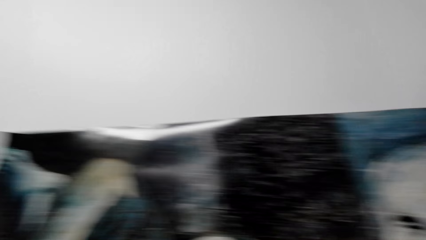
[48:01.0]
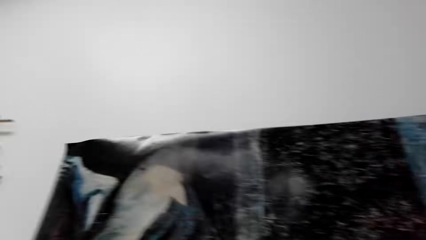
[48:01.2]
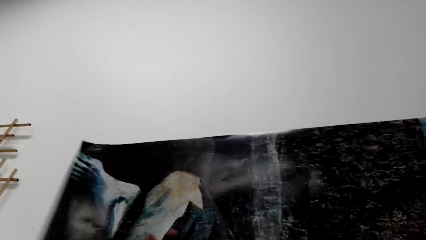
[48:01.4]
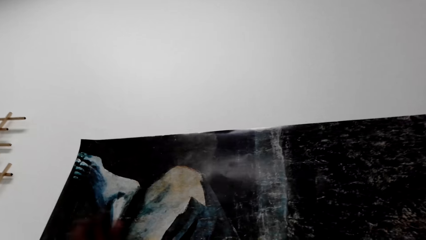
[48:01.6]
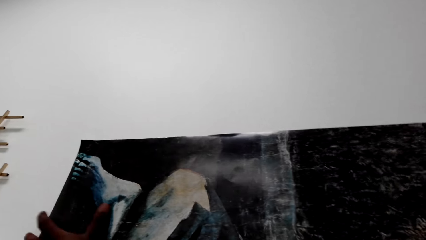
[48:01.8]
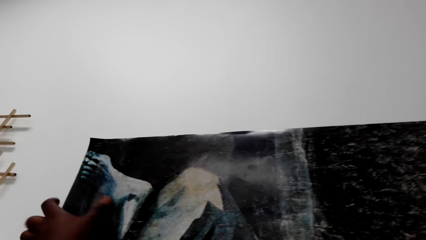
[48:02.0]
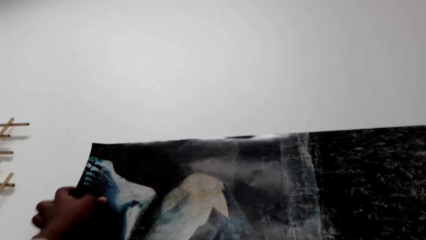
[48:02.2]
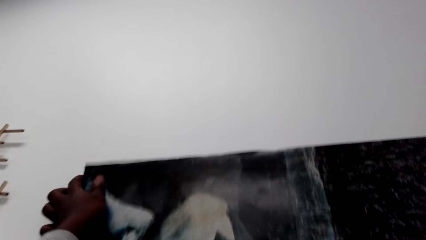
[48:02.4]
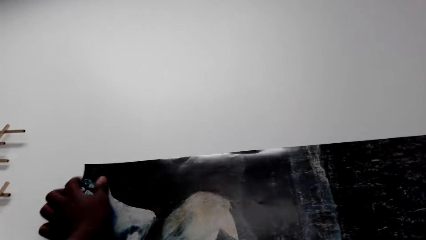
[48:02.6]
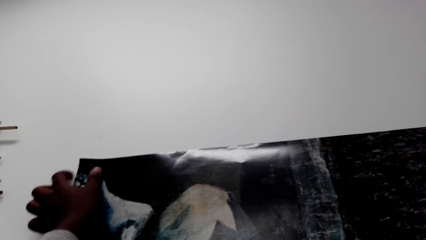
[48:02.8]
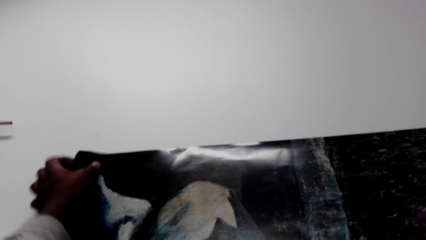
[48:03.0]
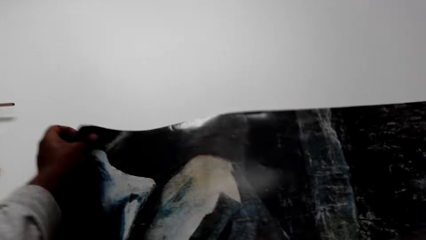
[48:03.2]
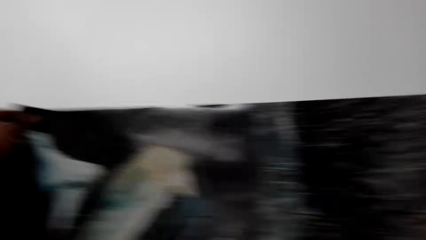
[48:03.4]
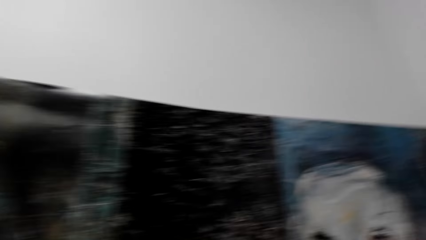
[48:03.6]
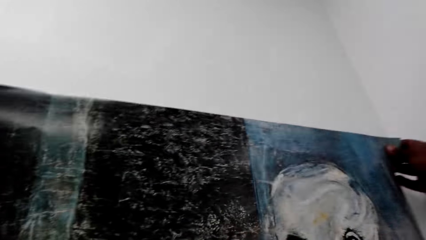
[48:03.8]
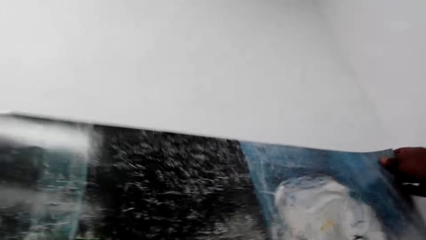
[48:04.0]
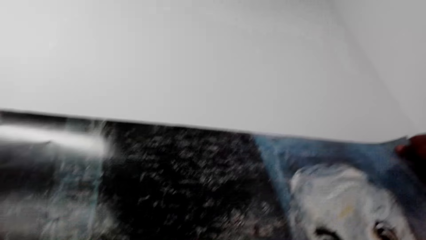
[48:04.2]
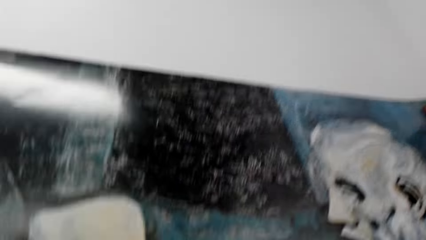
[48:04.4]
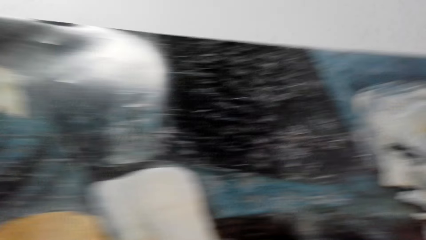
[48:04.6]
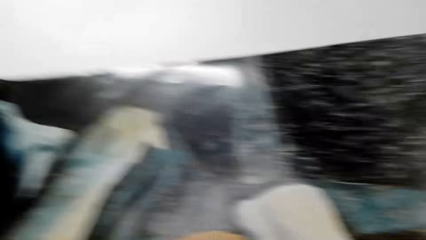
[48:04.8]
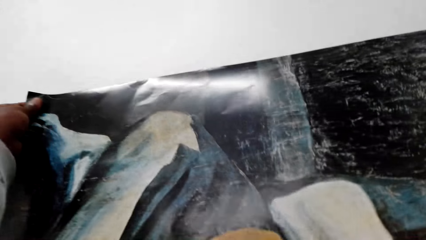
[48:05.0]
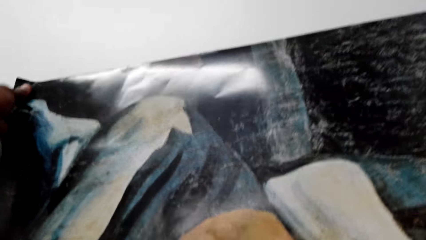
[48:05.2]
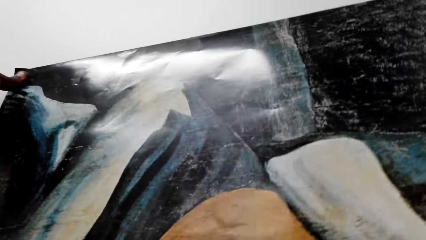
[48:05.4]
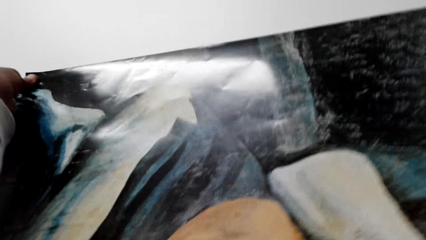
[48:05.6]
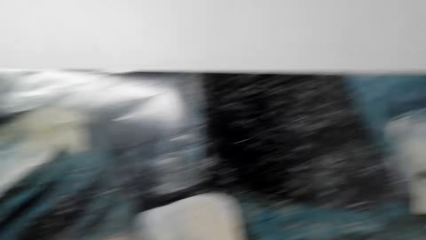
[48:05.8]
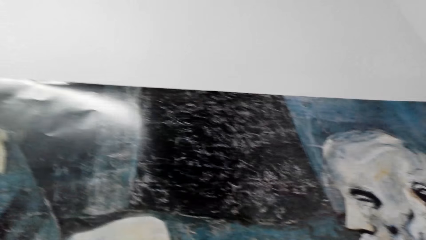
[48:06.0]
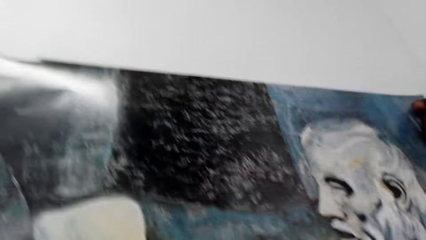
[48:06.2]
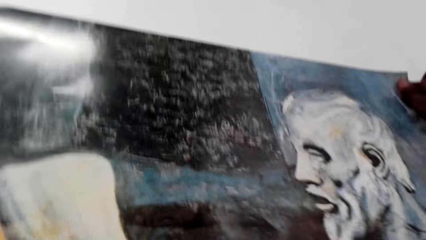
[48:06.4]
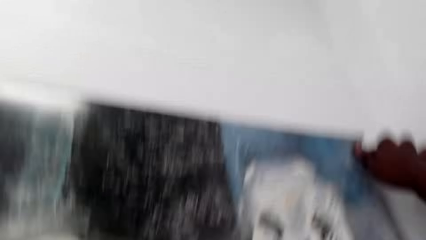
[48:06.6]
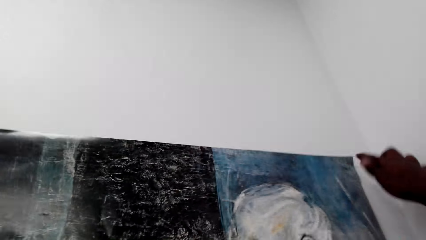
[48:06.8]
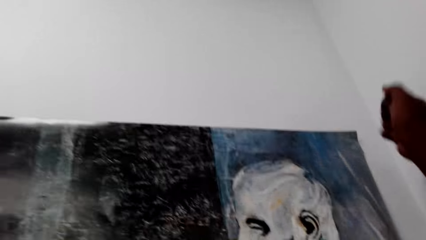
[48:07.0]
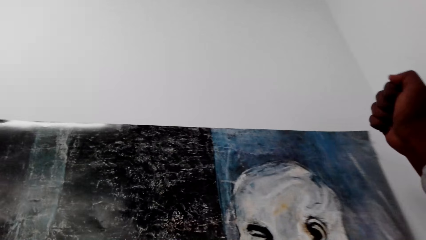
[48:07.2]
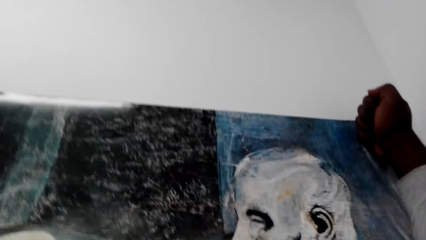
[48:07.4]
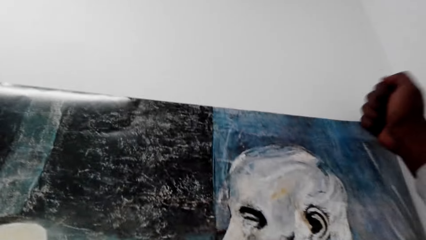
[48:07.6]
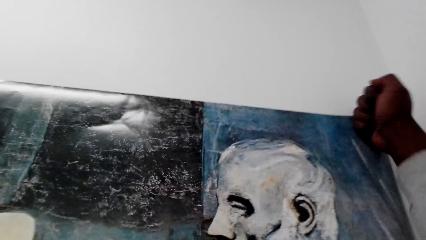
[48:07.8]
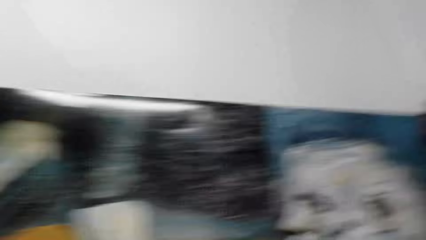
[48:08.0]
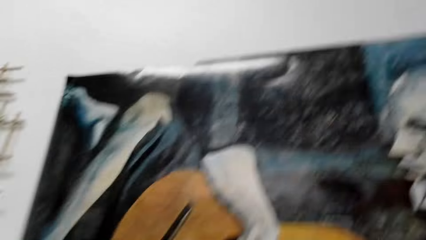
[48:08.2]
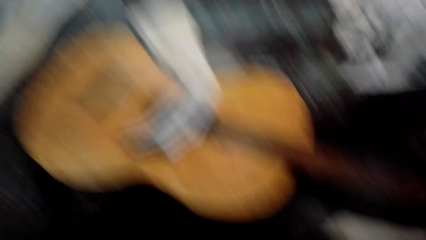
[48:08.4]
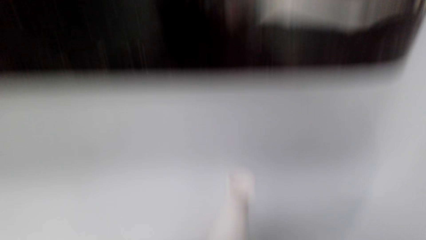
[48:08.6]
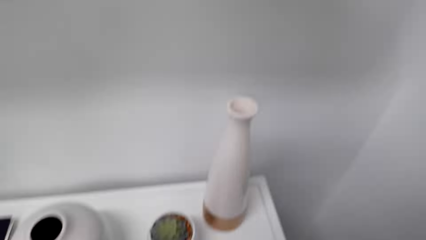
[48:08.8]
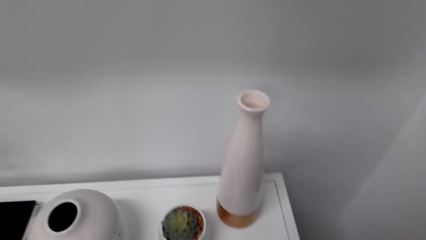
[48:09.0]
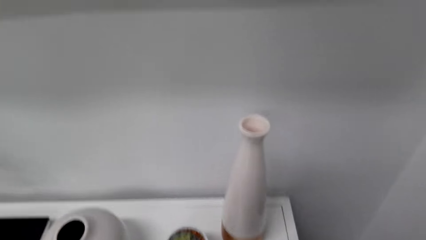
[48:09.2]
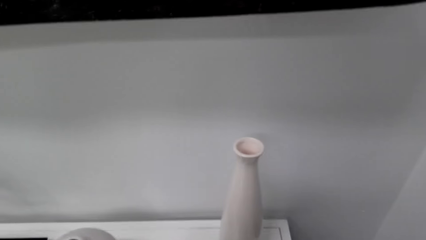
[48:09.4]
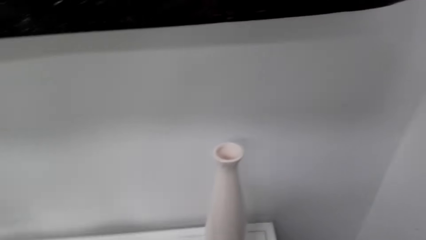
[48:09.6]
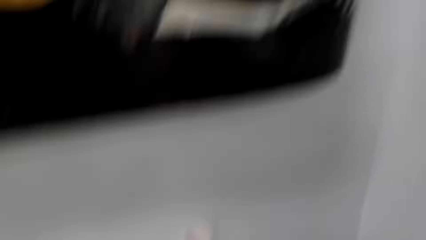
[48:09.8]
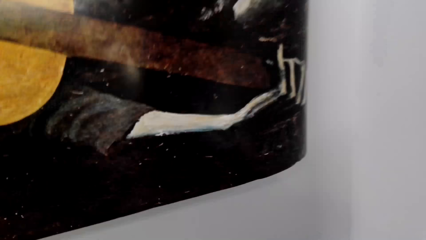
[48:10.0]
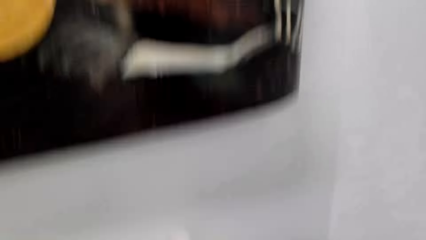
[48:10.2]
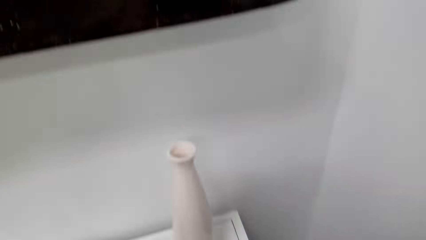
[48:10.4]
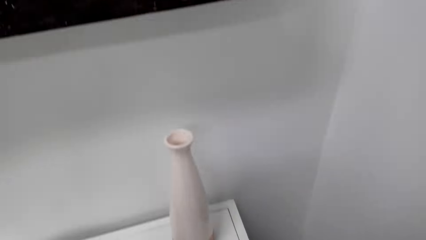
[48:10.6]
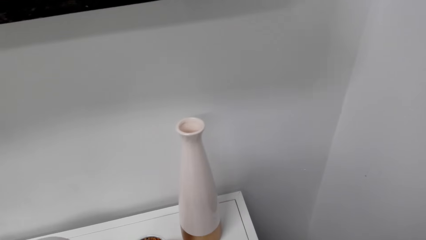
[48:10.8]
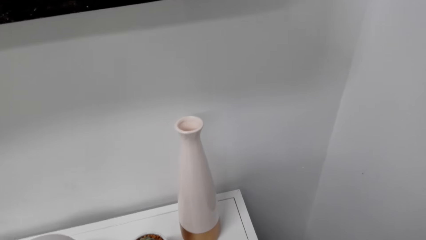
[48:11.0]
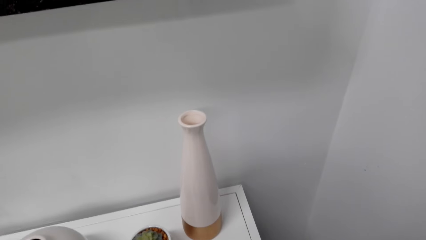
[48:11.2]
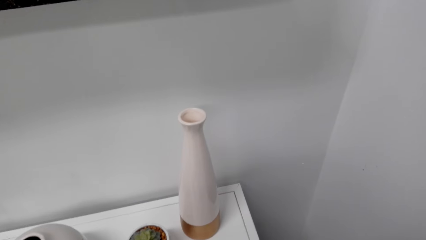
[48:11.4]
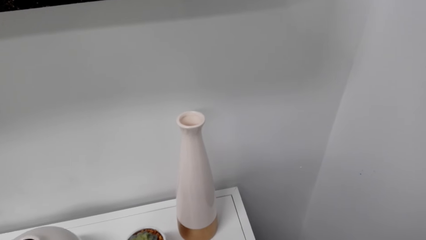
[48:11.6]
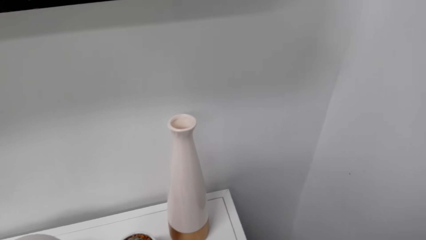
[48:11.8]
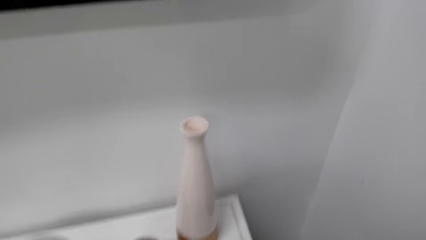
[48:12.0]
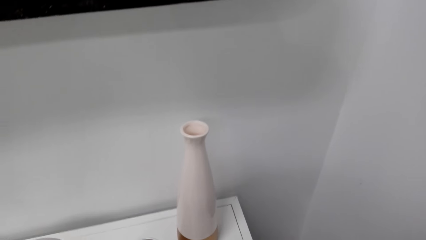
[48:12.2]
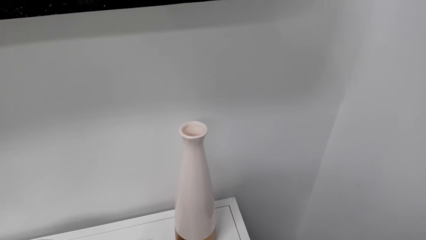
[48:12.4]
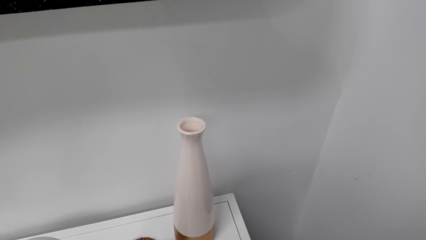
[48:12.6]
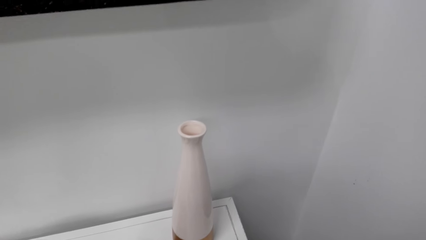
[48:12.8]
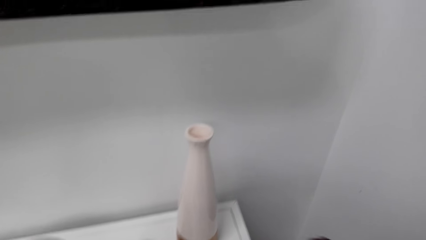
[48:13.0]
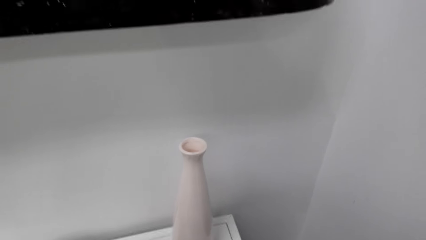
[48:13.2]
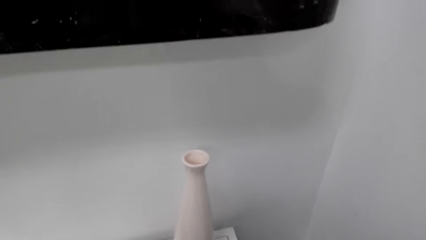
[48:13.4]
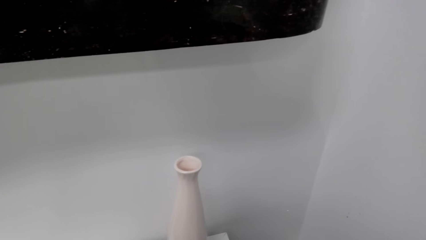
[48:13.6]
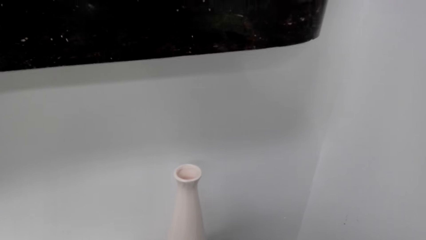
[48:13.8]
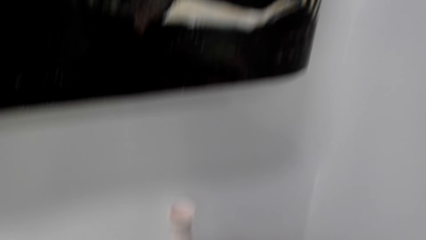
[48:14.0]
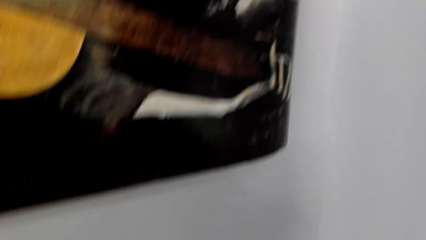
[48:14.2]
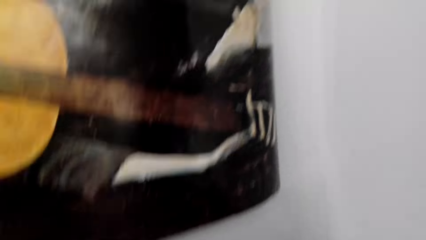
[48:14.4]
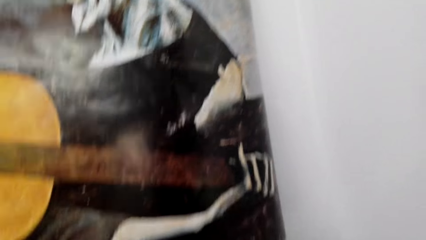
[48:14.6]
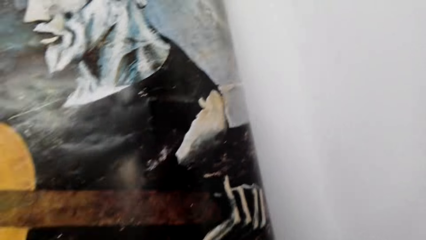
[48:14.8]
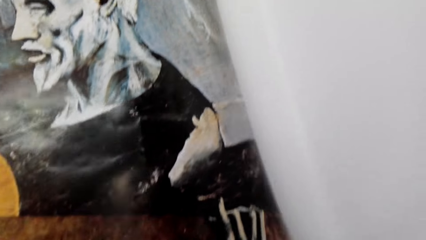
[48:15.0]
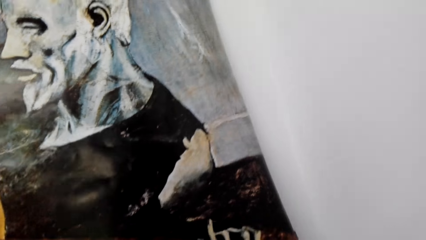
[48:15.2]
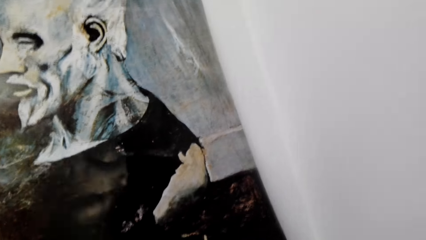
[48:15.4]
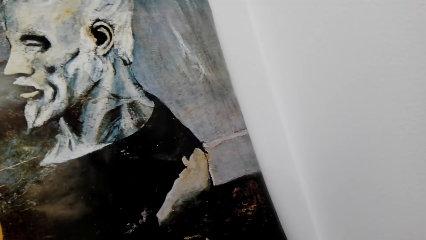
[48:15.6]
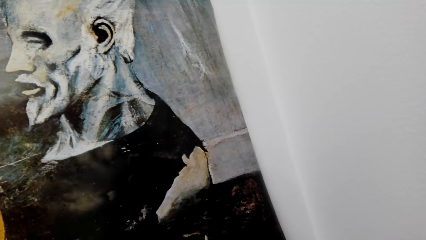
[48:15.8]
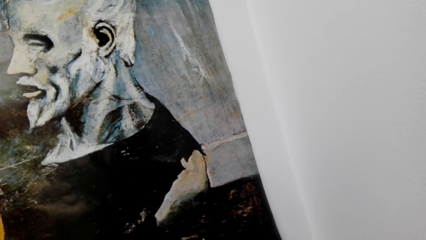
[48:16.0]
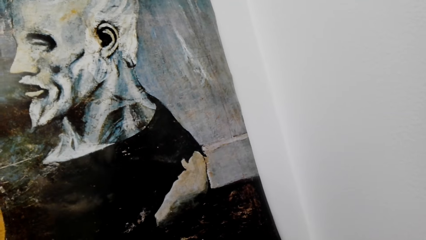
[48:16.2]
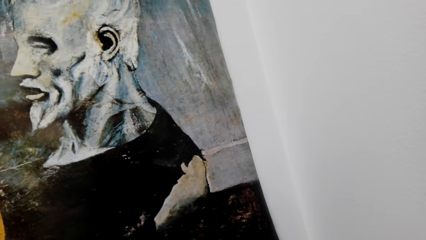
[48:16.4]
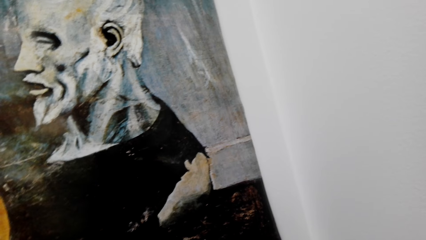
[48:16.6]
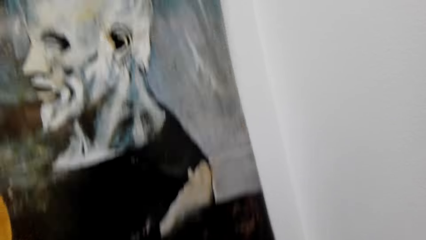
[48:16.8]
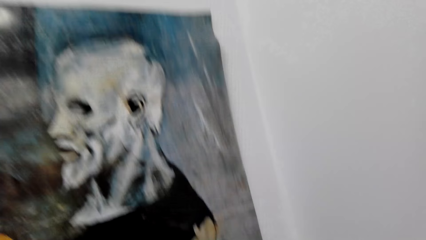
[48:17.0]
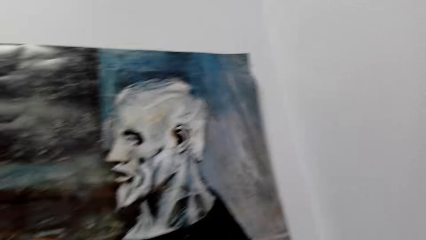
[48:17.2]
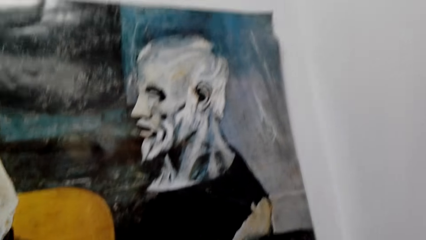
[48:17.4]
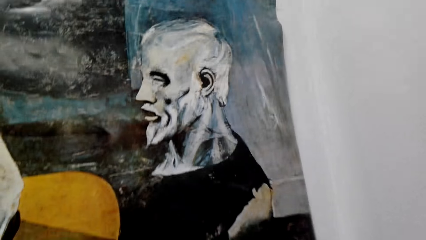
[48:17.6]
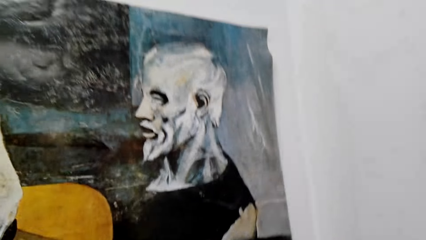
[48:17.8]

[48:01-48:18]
The camera wearer pins the poster on the wall. He adjusts the picture on the wall. He sticks the picture with his fist. He looks down. He looks at the poster.
